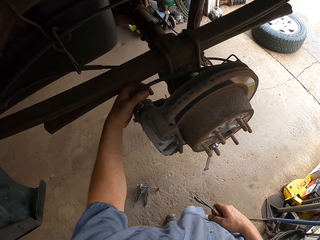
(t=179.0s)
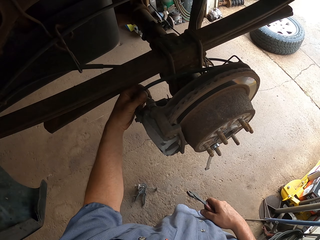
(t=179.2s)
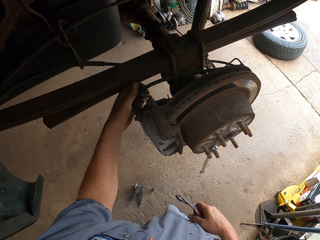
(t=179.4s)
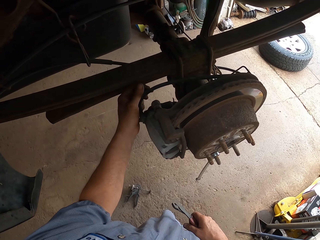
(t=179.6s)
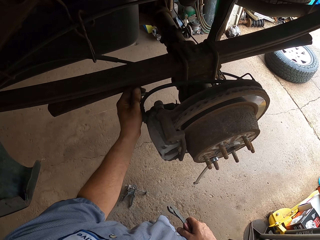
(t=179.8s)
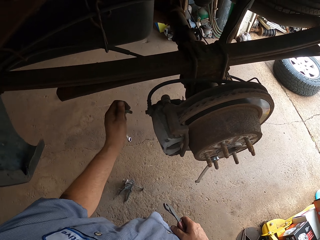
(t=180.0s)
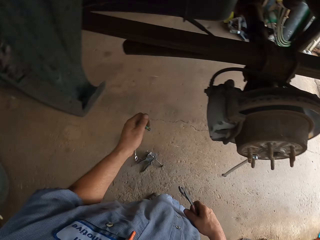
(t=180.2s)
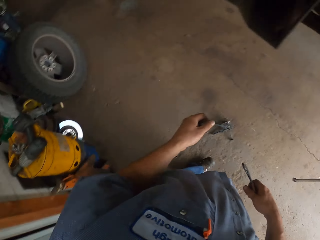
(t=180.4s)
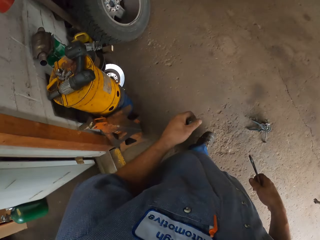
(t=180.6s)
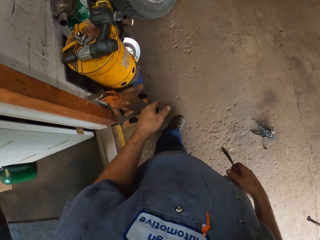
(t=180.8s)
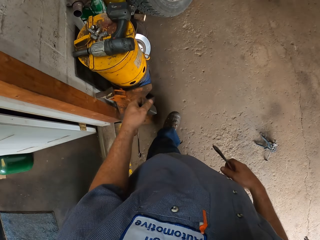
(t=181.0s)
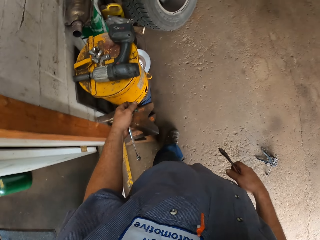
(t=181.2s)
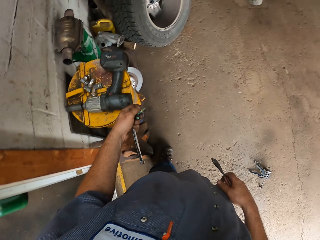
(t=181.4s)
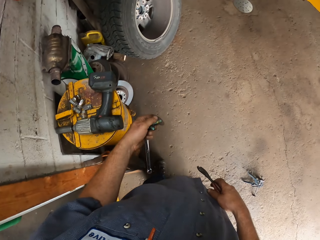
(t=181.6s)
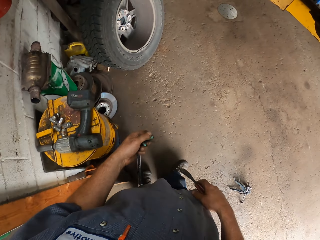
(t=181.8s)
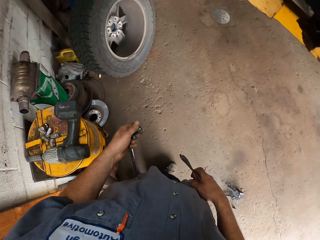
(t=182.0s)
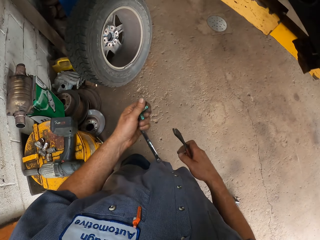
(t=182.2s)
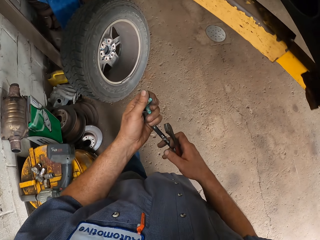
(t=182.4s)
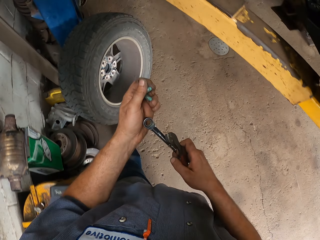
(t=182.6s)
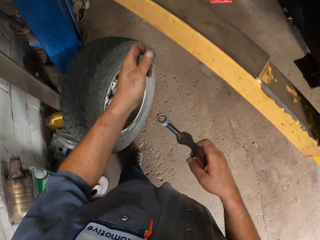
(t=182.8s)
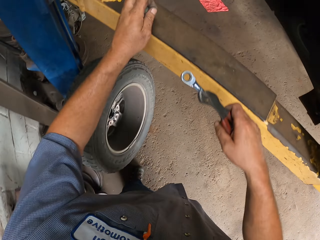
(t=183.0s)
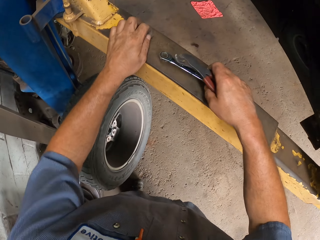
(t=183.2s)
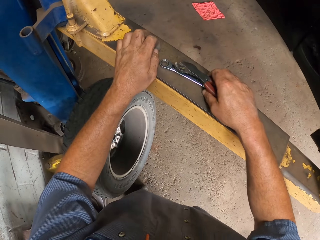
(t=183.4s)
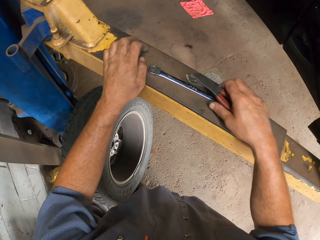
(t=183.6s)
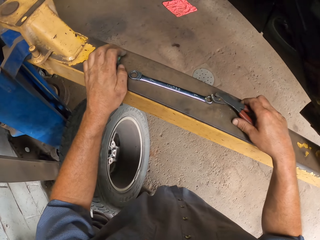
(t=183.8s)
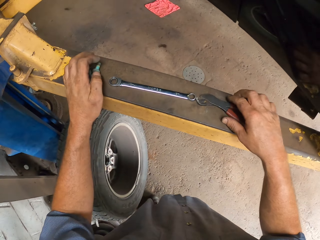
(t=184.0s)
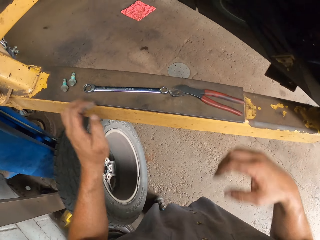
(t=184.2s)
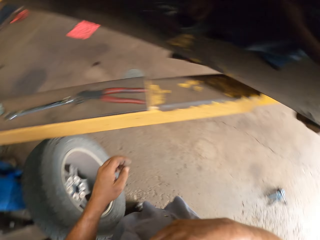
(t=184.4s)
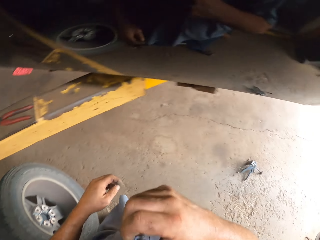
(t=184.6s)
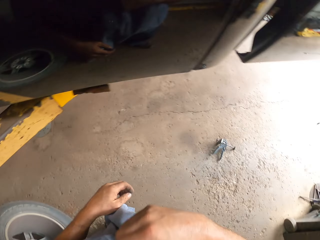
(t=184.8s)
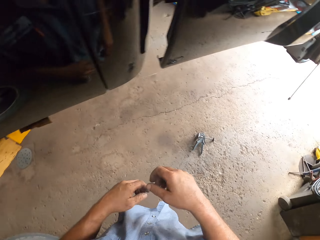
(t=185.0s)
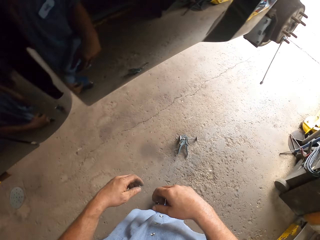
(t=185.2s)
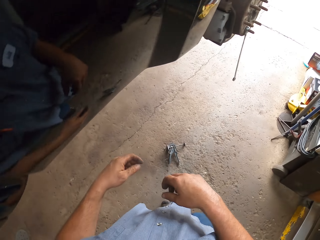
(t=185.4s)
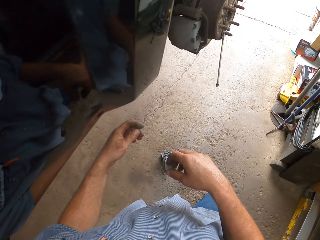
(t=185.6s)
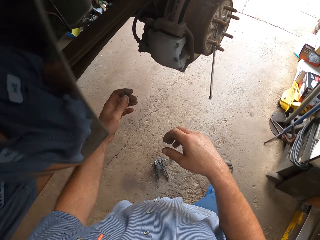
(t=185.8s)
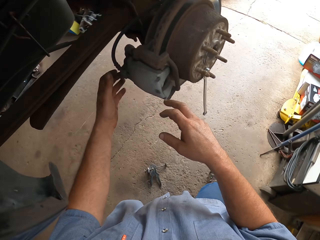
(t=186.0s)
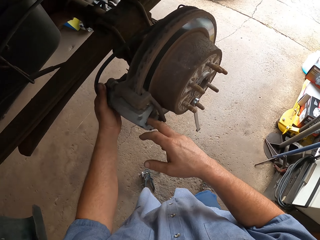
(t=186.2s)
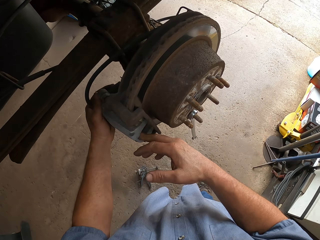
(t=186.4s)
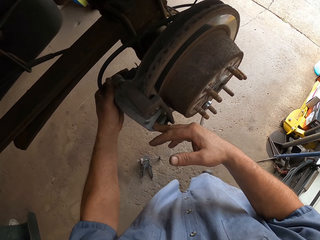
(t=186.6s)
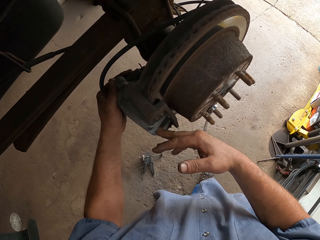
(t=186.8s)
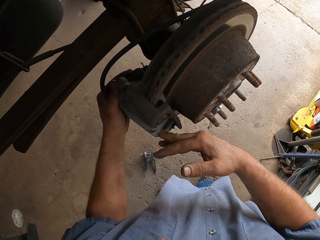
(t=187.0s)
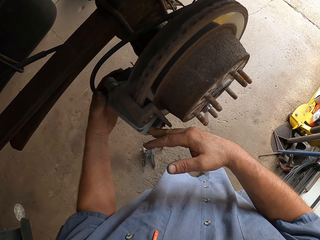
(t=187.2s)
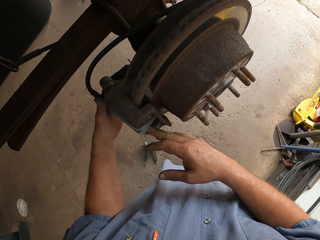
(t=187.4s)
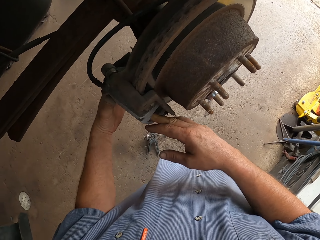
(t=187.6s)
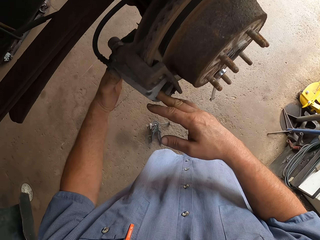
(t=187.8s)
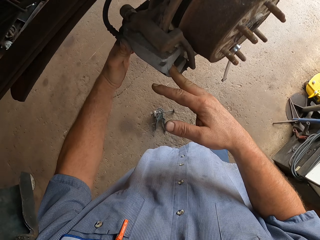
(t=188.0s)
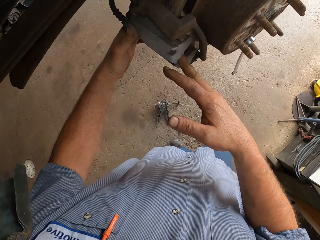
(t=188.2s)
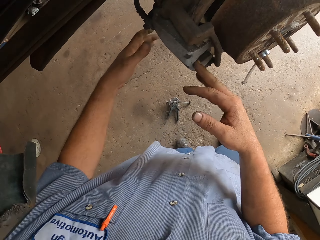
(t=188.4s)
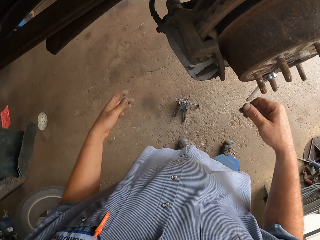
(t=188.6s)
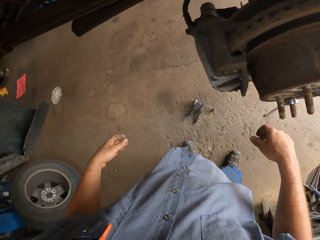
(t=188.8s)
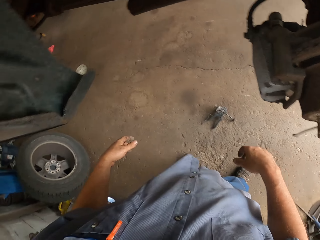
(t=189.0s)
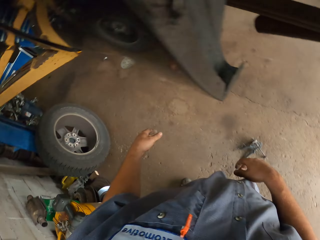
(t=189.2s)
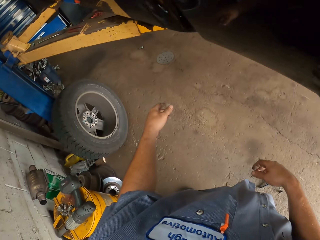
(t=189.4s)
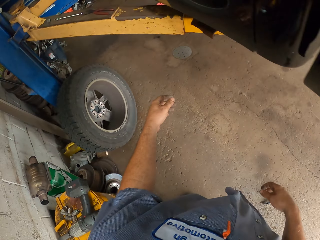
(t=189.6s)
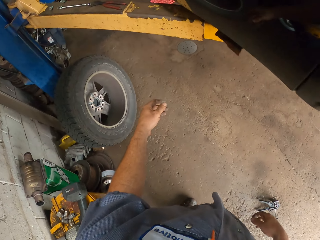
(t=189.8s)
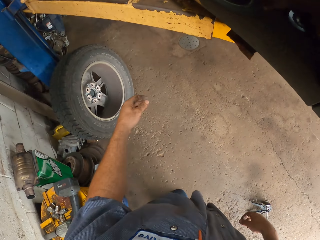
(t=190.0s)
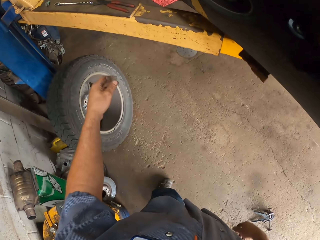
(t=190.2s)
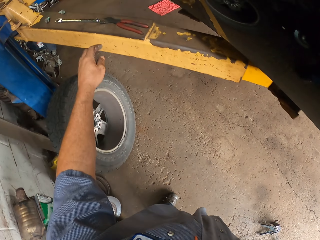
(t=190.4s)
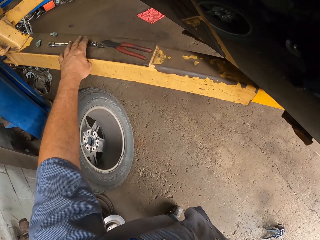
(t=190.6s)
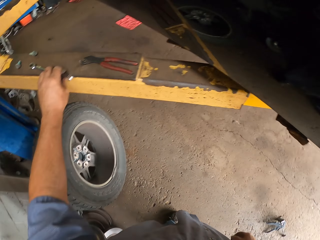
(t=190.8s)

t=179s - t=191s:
The camera wearer makes a step. They lift the bolt. They move the left hand. They make a step. They lift both hands. They place the tools on the car lifter. They move both hands. They walk around. They pull the brake pad. They move both hands. They walk around.

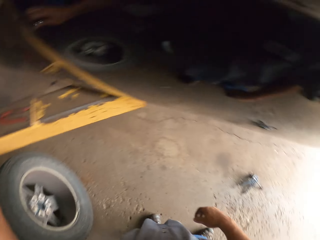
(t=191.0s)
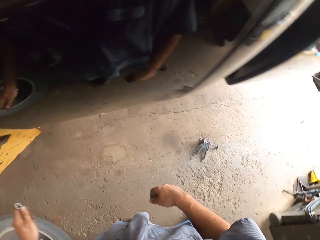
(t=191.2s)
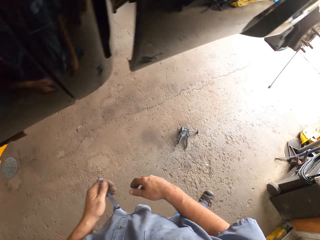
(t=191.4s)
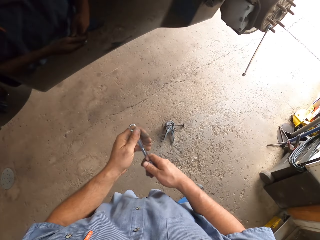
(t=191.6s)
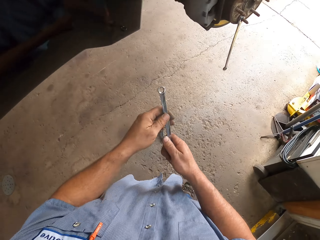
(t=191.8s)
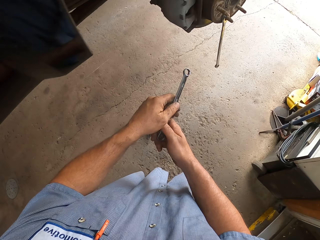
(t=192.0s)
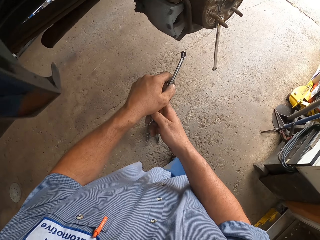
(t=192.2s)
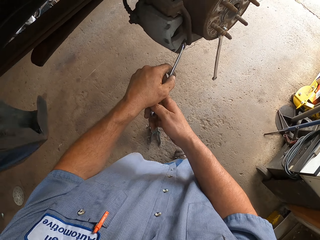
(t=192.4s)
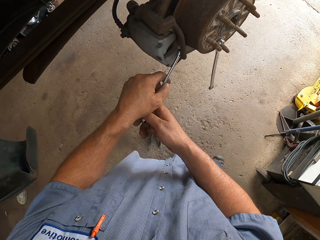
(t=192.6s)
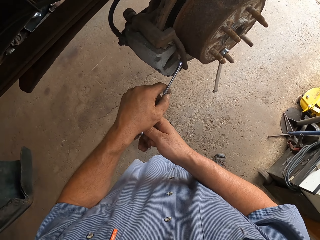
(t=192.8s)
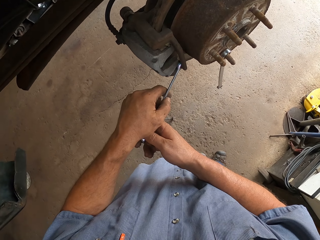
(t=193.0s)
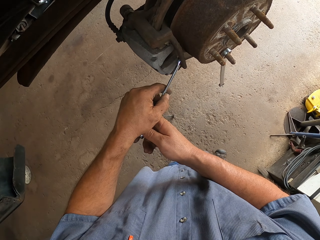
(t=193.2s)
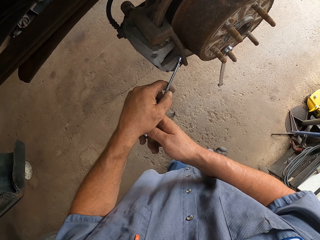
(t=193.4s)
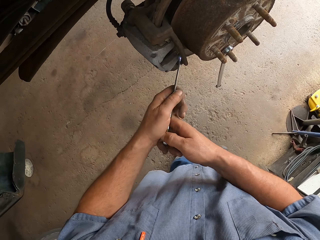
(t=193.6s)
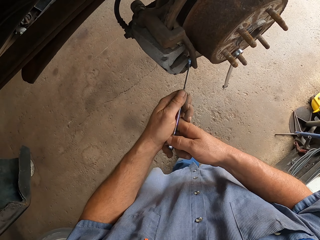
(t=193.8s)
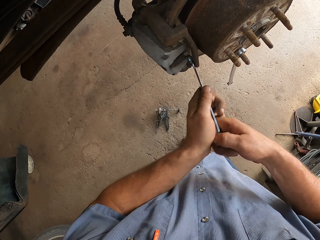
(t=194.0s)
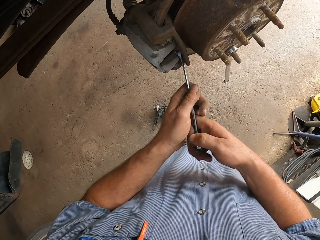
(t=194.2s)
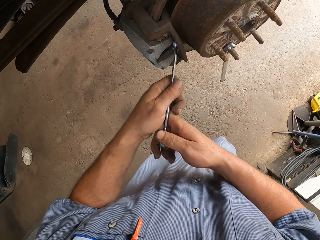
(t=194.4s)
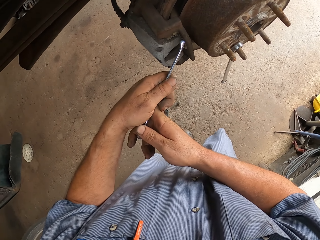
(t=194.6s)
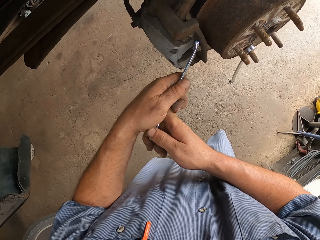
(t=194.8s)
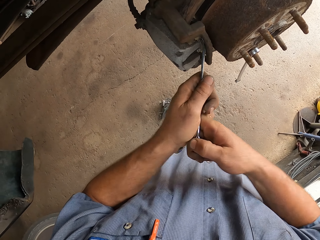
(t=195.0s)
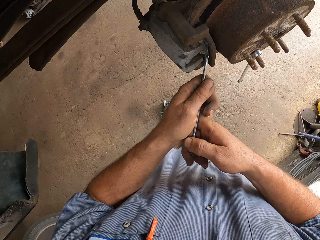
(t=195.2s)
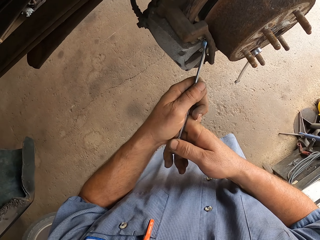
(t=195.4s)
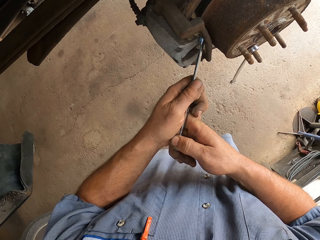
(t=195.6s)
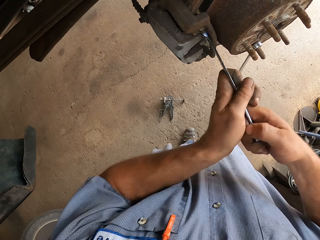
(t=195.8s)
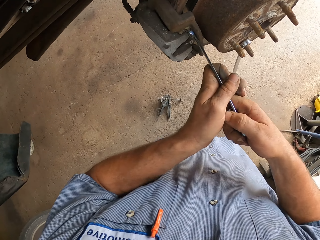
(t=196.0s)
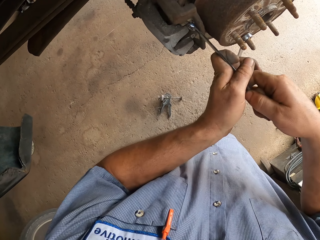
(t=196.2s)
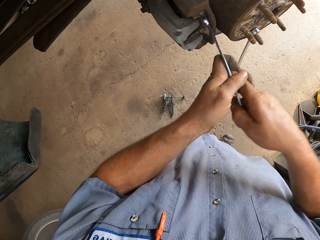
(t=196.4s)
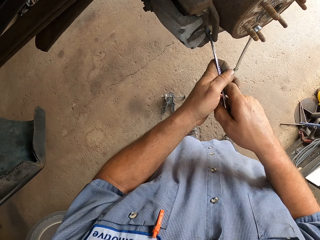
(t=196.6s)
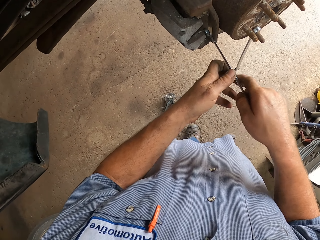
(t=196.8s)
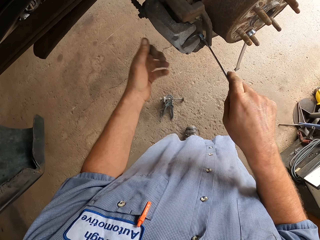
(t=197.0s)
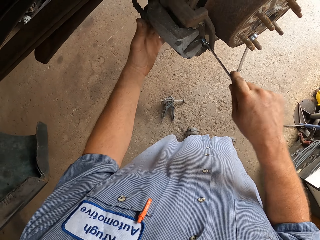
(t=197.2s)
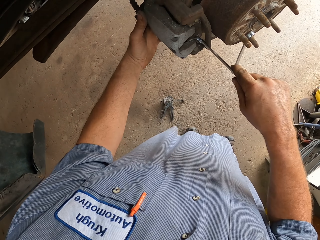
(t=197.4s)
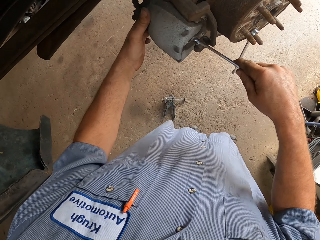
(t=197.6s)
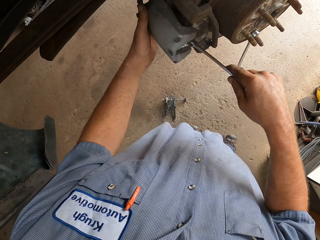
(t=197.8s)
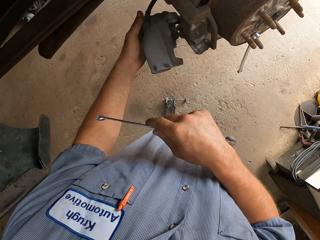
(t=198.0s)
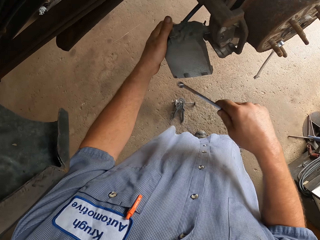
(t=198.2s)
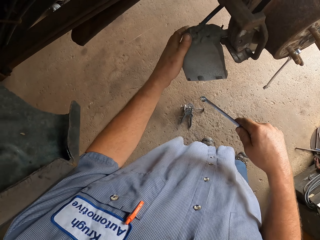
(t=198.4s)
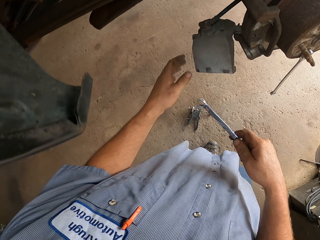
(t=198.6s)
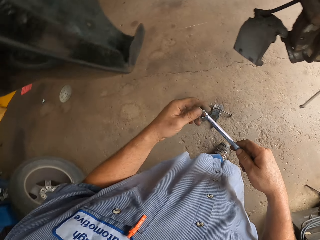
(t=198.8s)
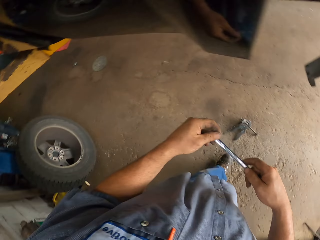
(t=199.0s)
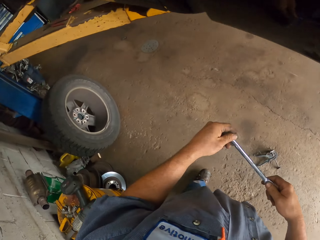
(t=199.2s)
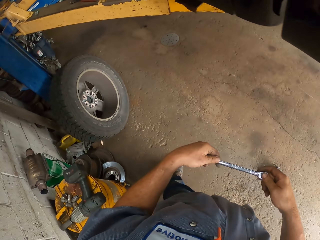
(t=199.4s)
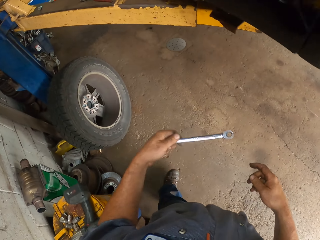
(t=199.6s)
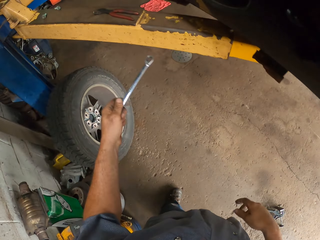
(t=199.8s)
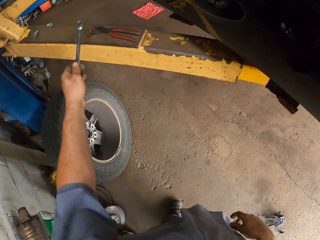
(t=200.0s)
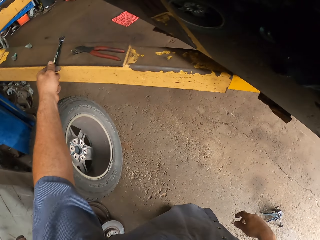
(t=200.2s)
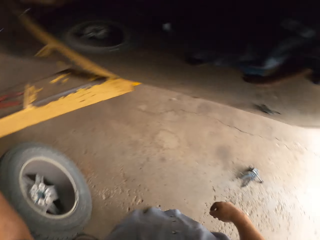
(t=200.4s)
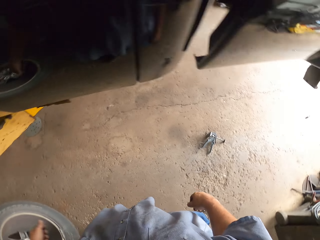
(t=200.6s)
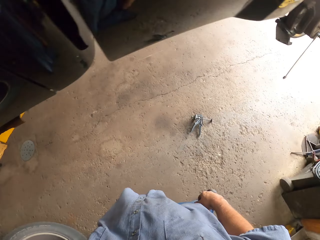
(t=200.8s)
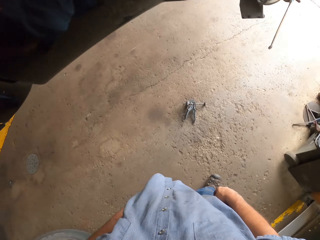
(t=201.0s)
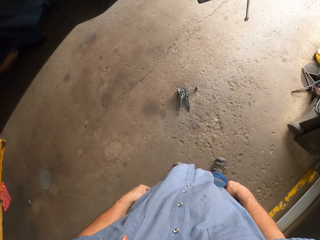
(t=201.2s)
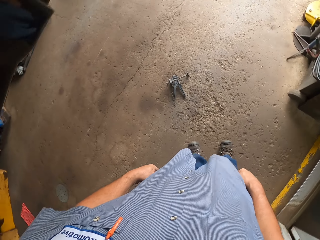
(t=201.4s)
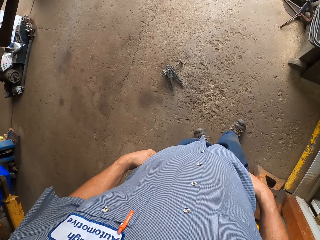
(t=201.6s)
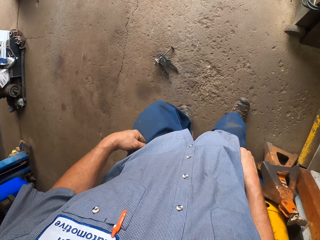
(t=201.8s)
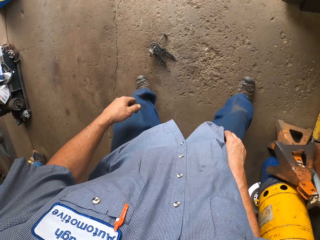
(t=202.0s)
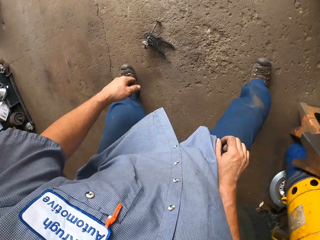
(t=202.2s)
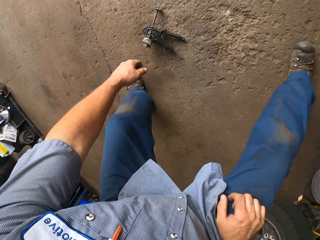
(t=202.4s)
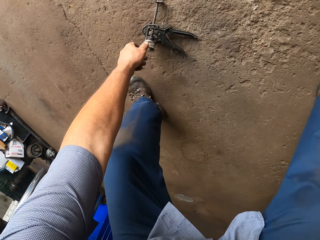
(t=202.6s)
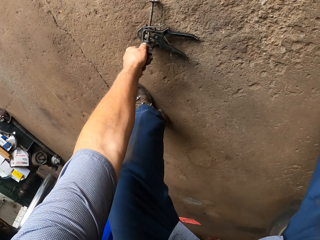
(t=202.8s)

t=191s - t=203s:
The camera wearer picks up the wrench. They walk around. They lift the wrench. They pull the brake pad. They move both hands. They make a step. They place the wrench on the car lifter. They look around.
